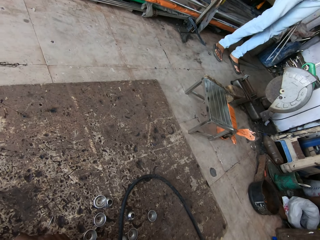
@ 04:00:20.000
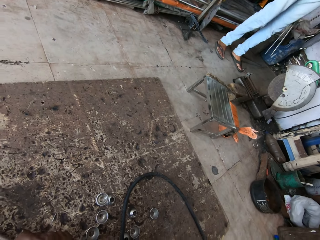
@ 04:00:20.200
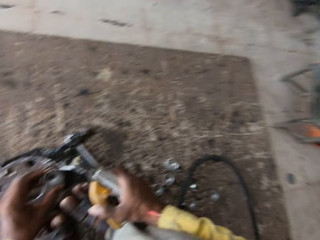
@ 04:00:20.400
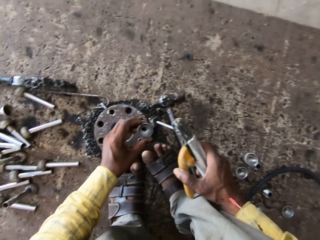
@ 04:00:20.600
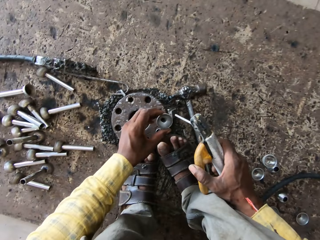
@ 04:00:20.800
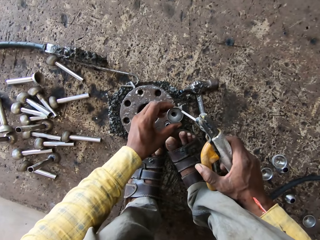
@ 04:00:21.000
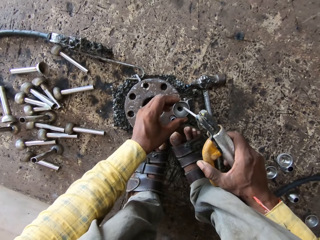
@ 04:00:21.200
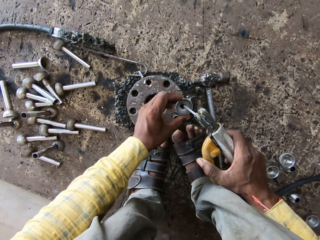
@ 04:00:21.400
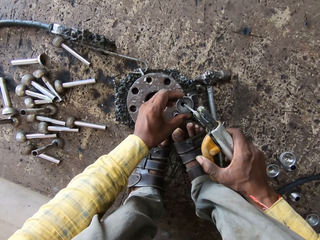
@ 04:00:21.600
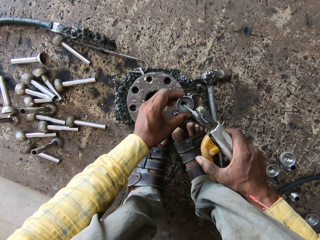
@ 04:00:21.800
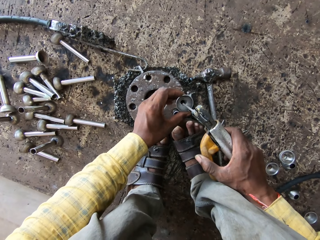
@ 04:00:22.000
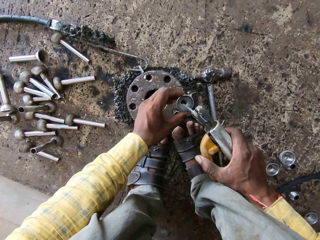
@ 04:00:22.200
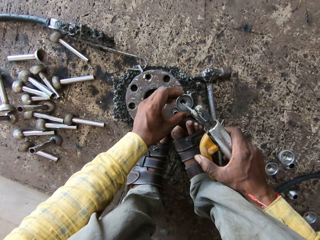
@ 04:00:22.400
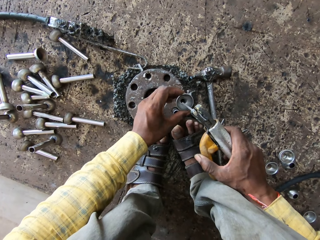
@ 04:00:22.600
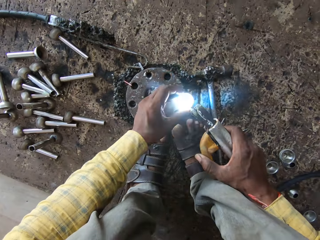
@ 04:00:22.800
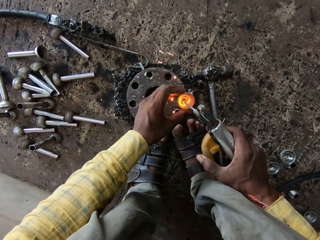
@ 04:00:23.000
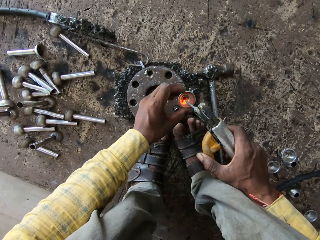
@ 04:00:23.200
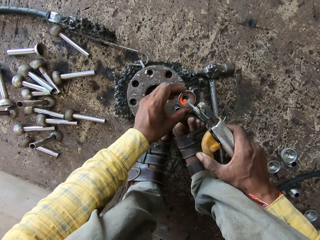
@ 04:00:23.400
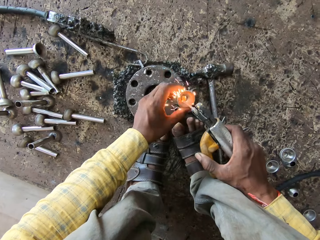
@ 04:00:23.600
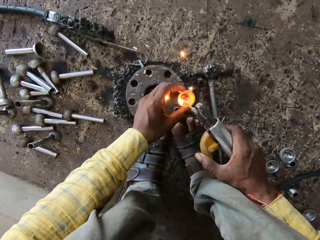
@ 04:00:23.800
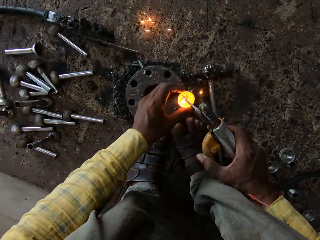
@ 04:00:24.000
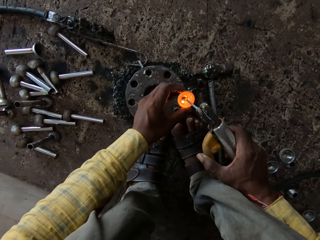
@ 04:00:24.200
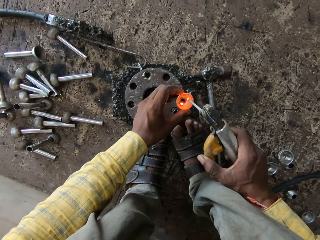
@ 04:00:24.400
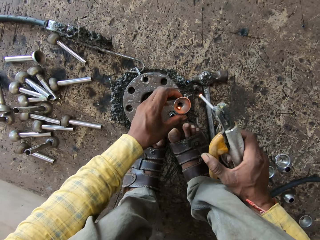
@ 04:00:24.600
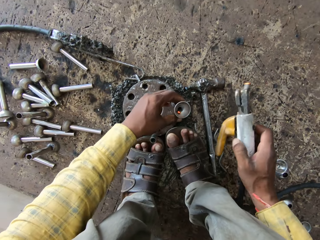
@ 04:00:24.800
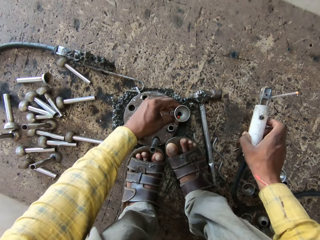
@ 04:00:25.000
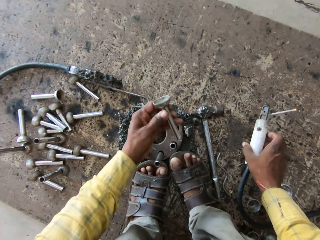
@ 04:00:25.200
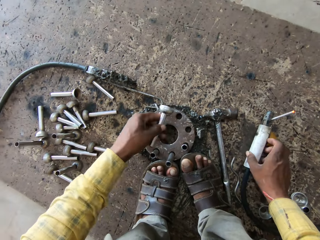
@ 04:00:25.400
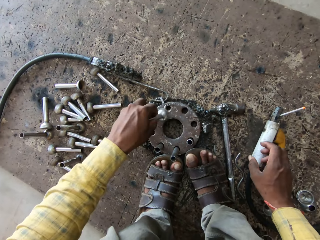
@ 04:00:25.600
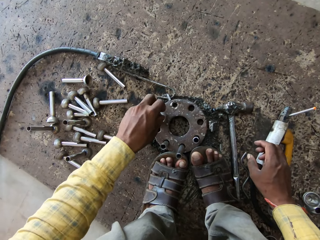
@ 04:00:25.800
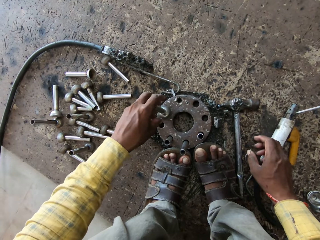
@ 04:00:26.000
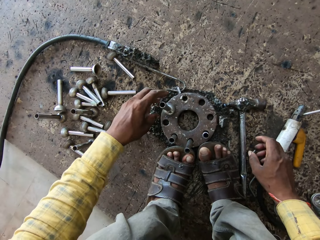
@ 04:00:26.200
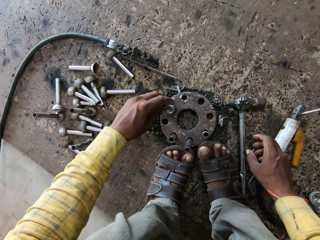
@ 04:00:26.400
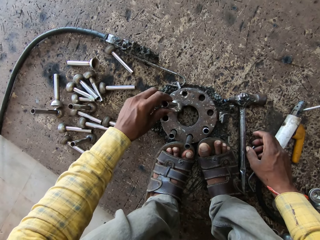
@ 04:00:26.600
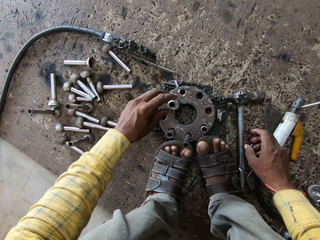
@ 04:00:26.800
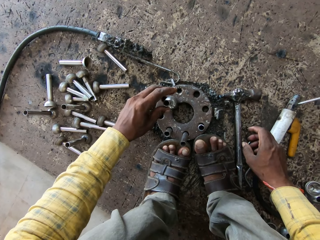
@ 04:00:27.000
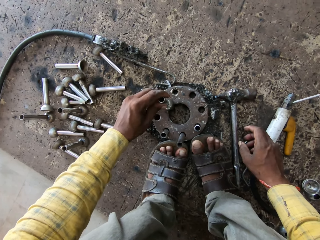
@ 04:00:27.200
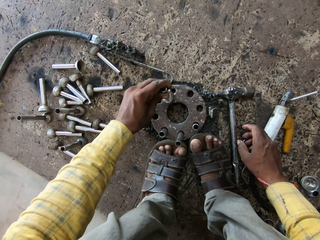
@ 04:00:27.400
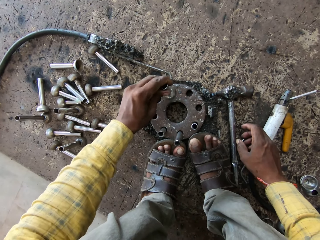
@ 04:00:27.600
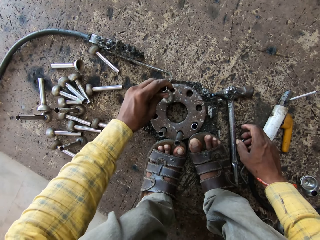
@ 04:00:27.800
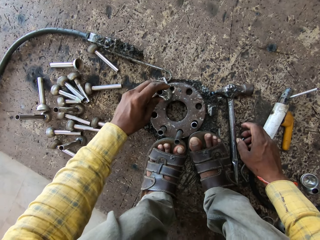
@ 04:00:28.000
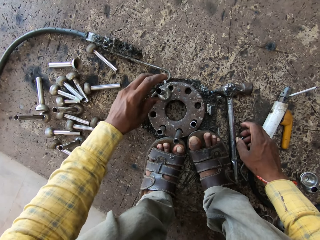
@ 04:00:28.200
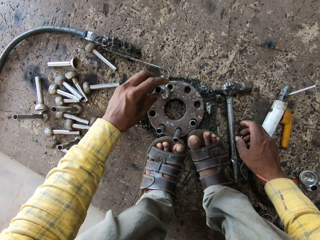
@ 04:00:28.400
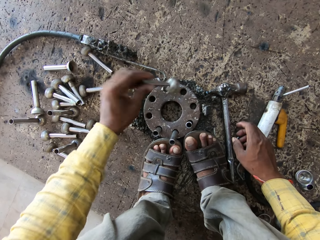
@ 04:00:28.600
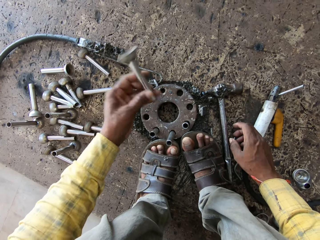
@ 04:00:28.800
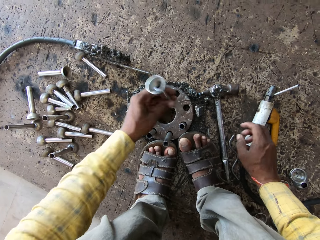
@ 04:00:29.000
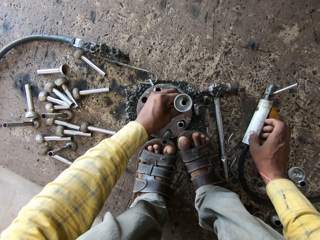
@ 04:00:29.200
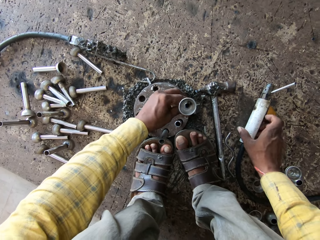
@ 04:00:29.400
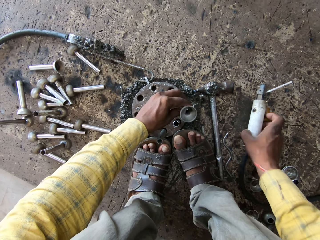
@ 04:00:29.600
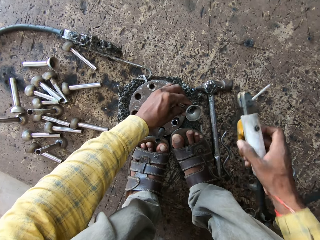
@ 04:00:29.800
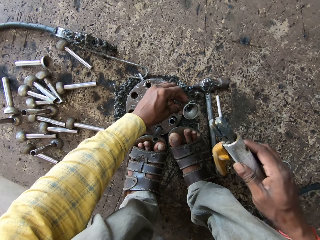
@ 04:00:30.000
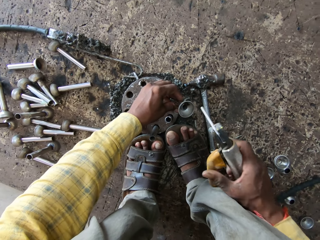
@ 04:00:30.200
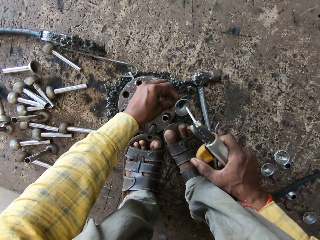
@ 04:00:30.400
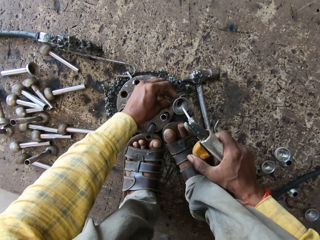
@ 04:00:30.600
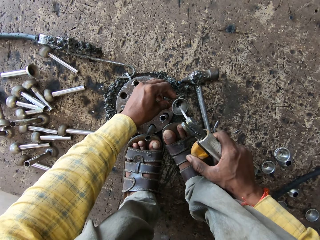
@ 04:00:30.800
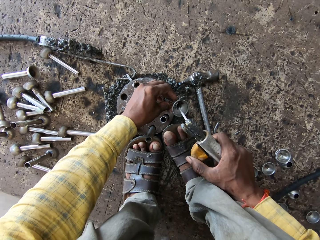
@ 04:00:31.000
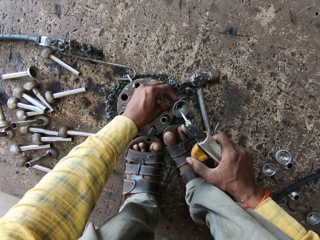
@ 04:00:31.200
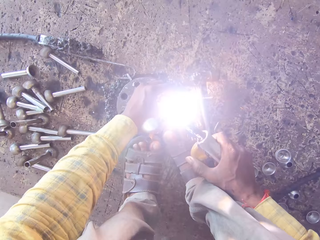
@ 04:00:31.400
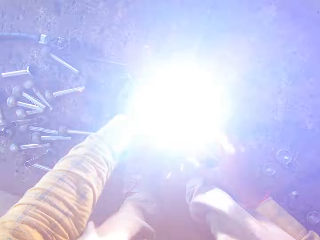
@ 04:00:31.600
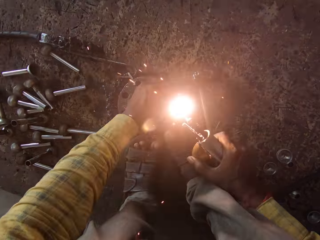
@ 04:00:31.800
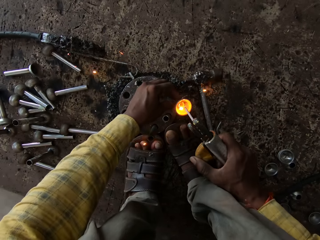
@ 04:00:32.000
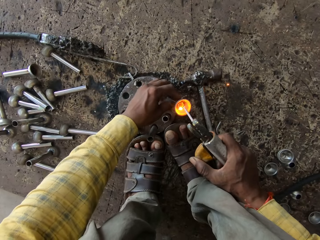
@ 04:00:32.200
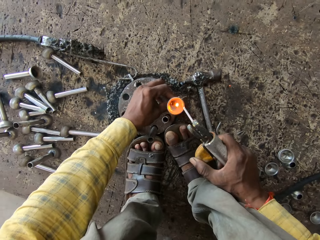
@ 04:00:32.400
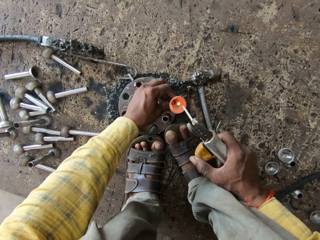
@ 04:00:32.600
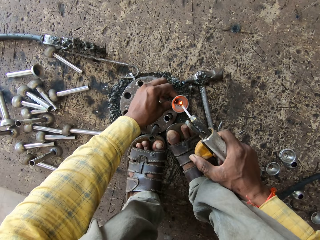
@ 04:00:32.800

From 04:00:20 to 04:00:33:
The camera wearer welds the metal rod. They turn the metal rod. They put the welding rod holder on the floor. They put the metal on the big metal. They hold the metal. They tap the metal rod on the welding surface. They turn the metal upside down. They pick up the welding rod holder. They weld the metal.

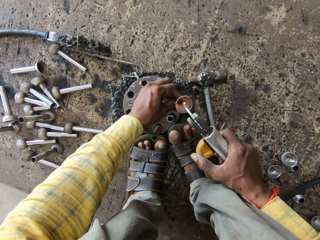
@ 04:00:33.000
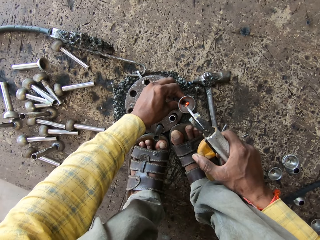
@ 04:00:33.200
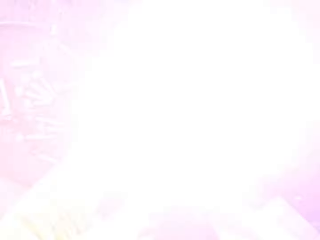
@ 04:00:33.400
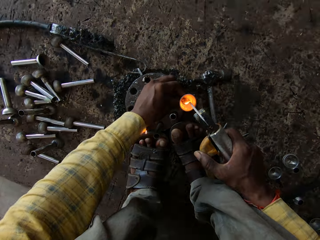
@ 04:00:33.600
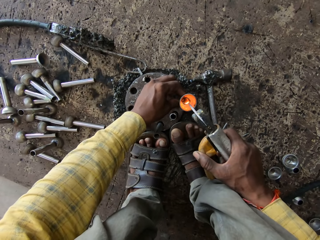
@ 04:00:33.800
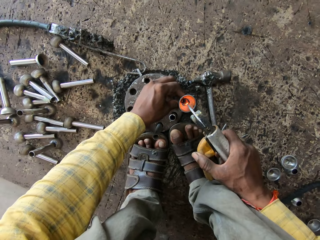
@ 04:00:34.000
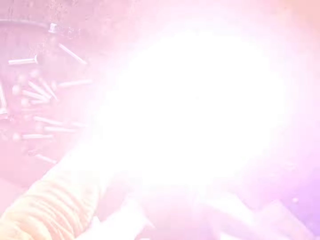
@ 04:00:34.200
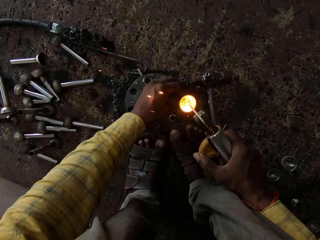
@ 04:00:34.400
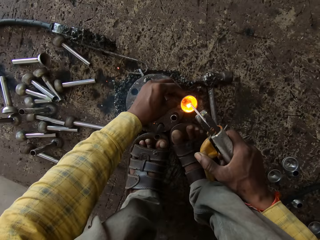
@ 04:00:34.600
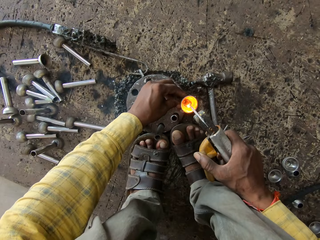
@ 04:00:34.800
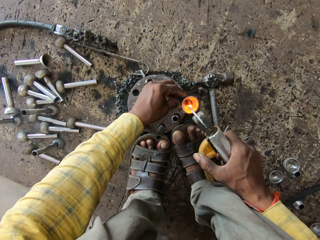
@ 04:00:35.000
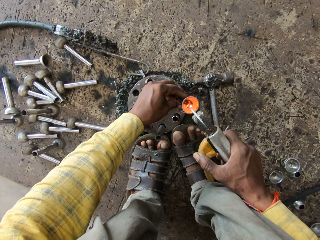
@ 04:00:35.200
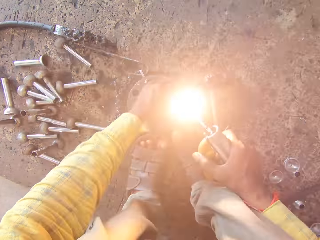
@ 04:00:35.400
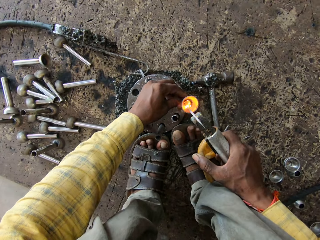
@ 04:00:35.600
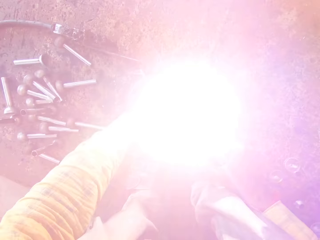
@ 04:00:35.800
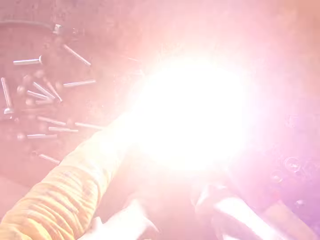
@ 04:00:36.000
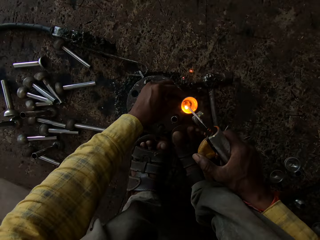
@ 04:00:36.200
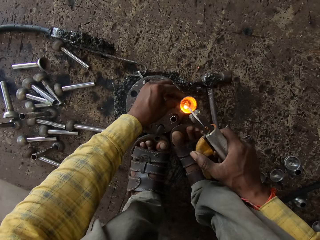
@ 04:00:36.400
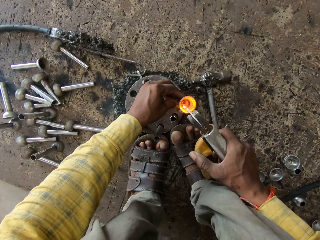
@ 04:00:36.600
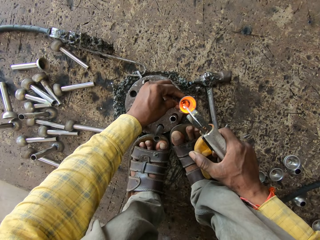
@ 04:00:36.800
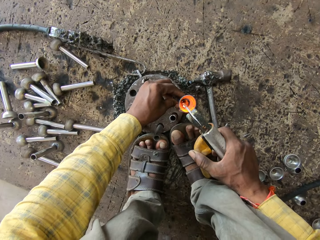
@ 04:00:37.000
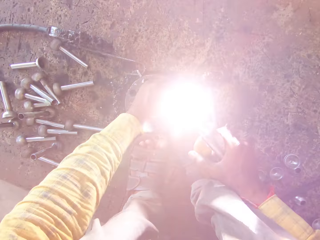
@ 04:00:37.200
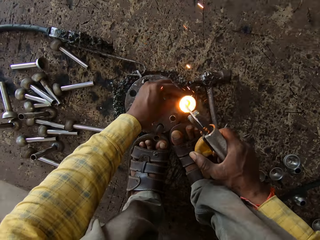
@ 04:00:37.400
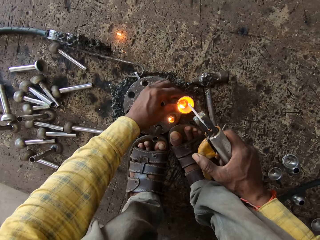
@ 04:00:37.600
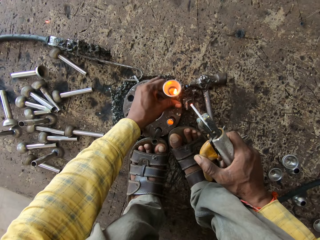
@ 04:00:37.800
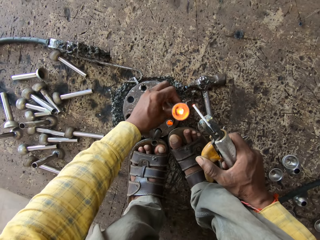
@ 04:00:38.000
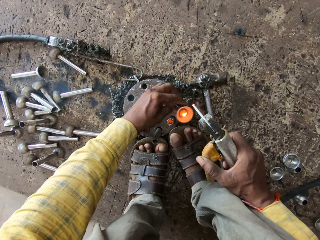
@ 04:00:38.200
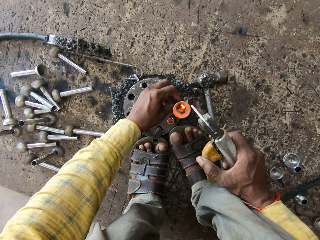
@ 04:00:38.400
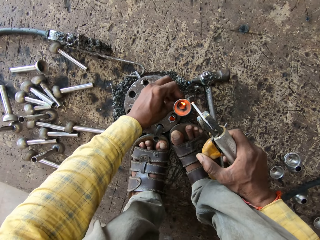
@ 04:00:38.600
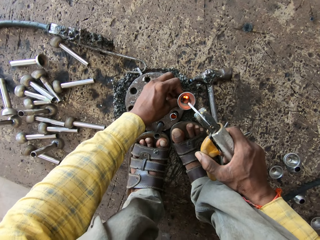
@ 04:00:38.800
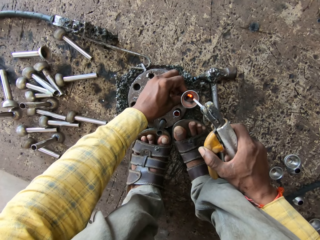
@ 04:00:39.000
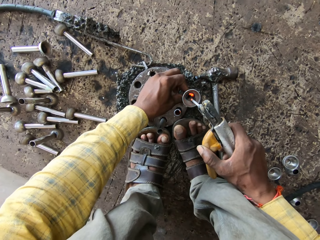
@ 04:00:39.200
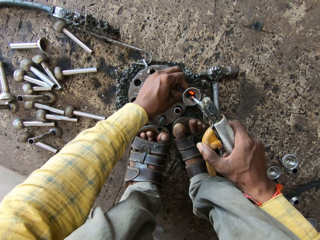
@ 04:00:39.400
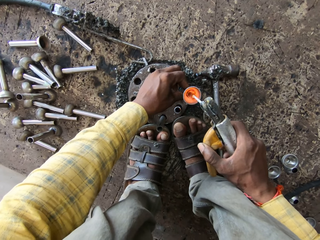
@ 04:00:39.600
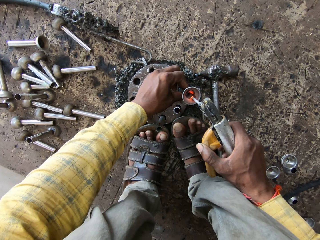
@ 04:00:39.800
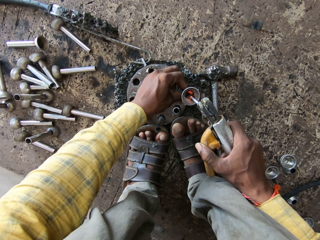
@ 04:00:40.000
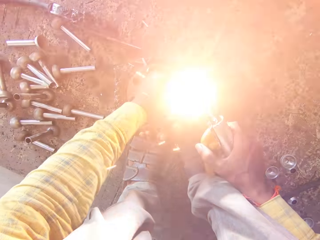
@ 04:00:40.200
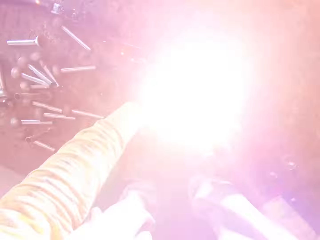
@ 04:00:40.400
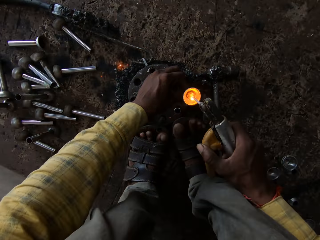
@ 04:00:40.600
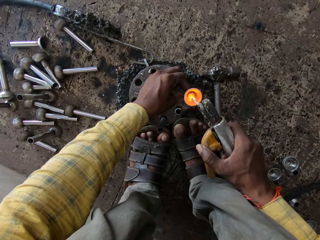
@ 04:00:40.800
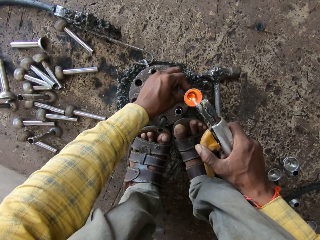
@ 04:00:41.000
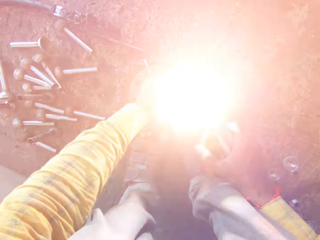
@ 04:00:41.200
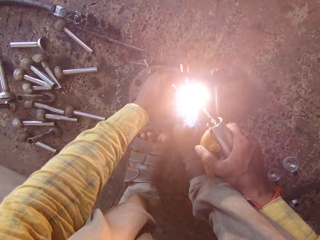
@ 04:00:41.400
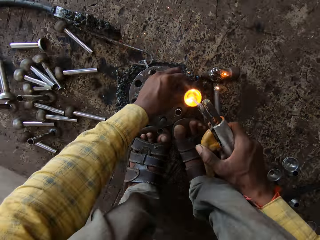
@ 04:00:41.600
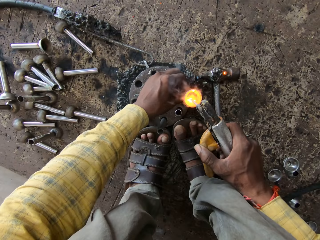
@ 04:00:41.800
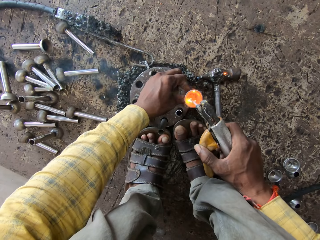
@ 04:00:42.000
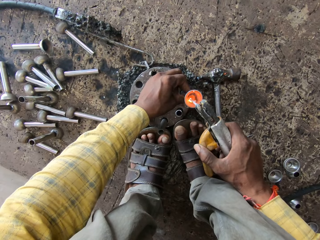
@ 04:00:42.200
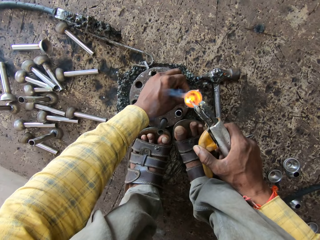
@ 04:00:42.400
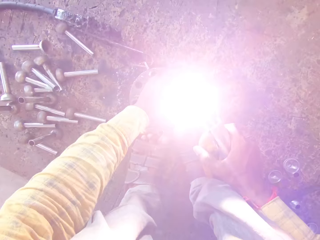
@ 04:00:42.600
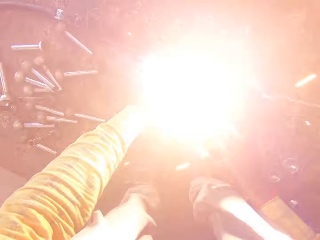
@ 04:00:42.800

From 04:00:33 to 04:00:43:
The camera wearer turns the metal rod. They weld the metal rod. They turn the metal rod. They weld the metal rod.
